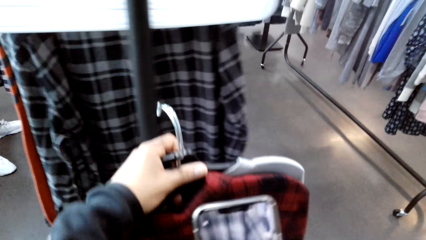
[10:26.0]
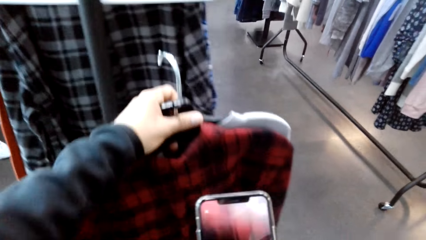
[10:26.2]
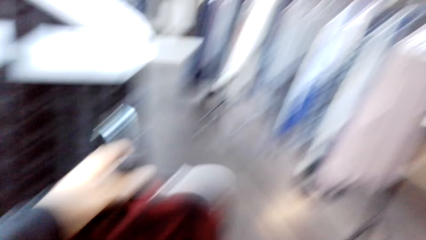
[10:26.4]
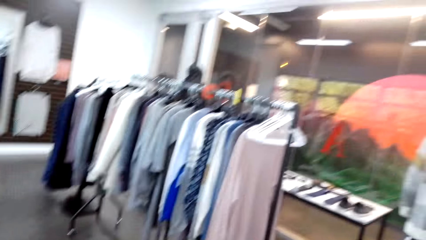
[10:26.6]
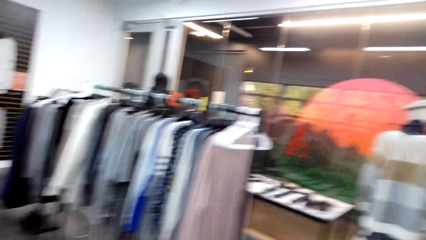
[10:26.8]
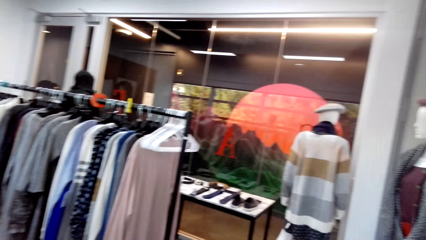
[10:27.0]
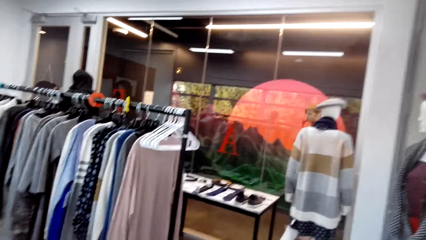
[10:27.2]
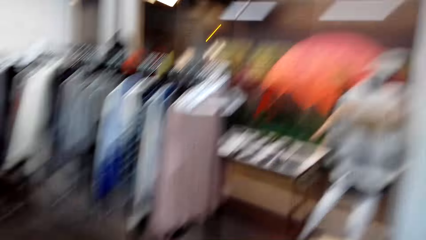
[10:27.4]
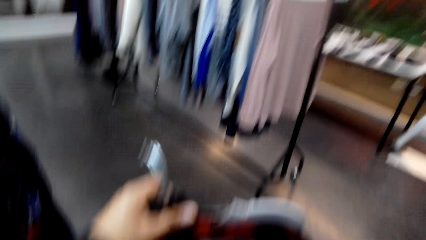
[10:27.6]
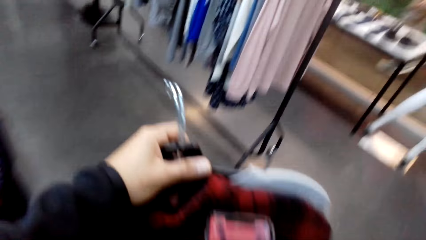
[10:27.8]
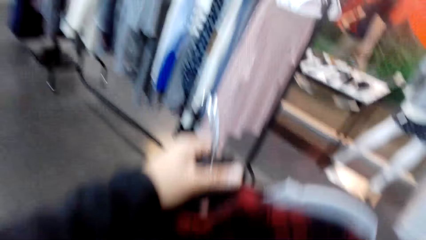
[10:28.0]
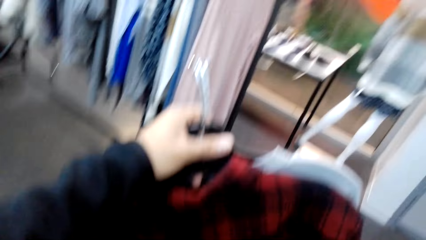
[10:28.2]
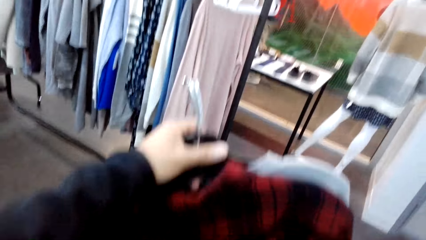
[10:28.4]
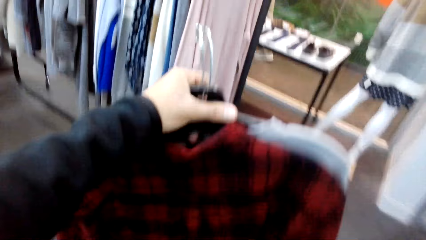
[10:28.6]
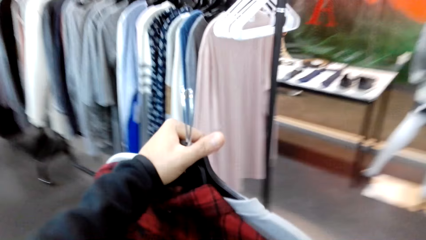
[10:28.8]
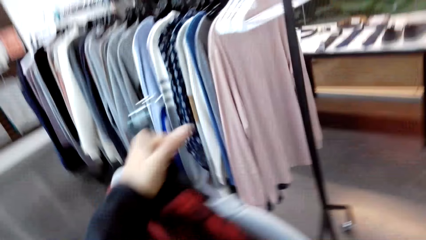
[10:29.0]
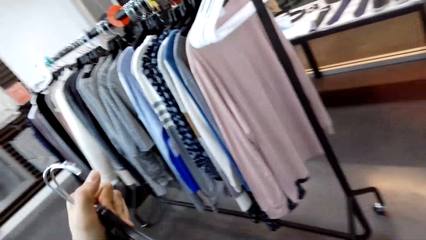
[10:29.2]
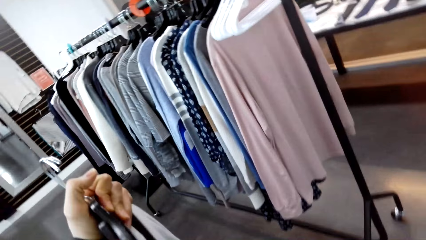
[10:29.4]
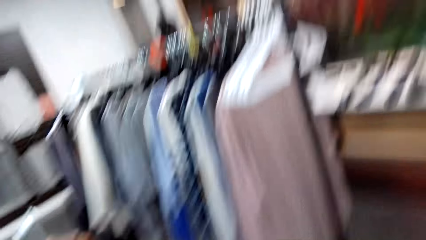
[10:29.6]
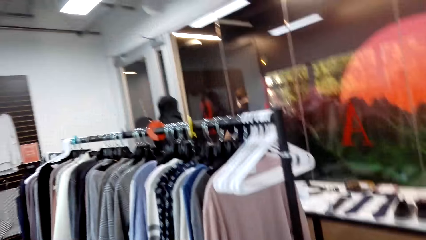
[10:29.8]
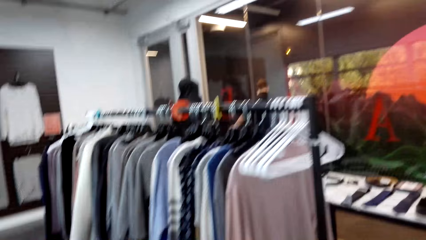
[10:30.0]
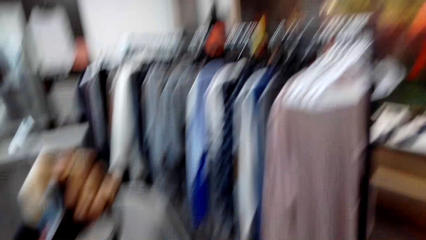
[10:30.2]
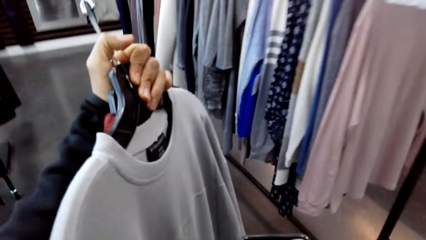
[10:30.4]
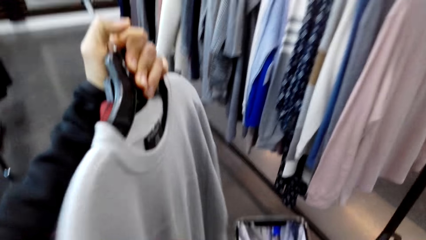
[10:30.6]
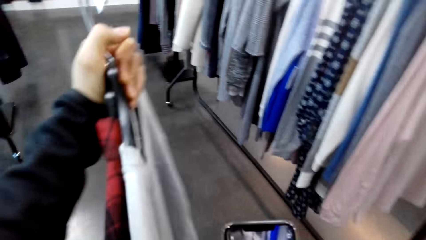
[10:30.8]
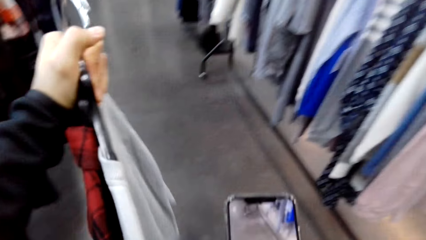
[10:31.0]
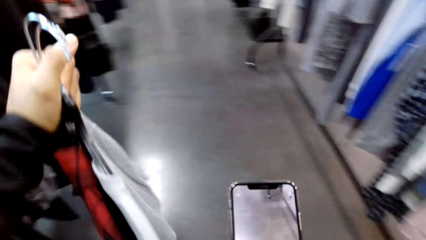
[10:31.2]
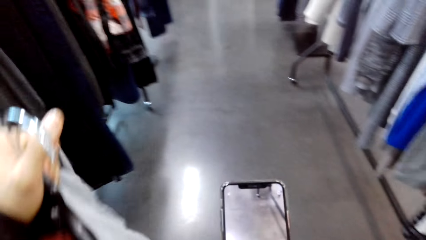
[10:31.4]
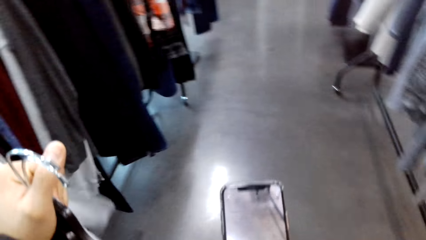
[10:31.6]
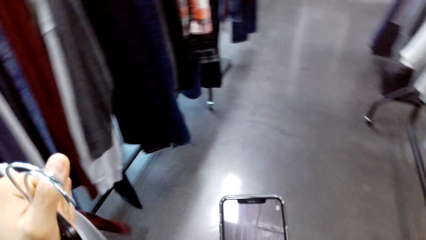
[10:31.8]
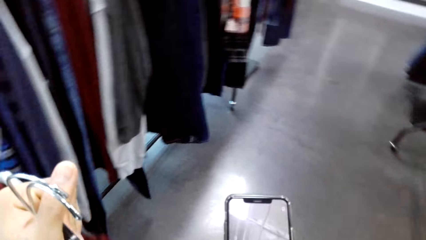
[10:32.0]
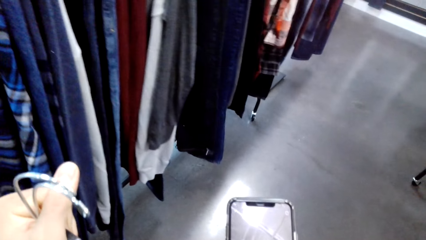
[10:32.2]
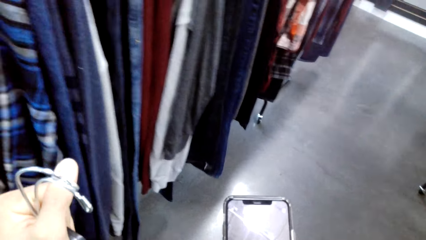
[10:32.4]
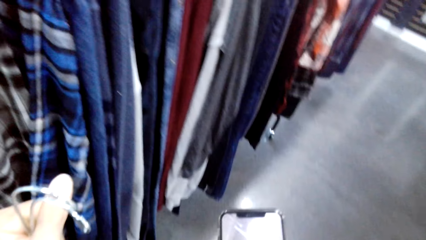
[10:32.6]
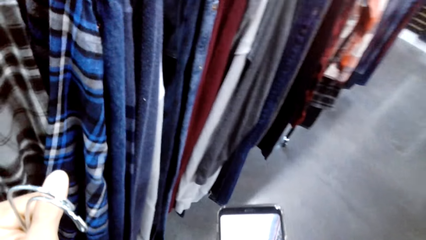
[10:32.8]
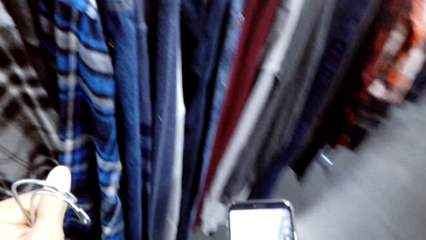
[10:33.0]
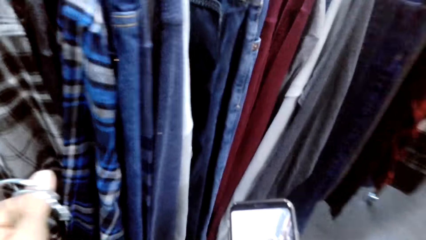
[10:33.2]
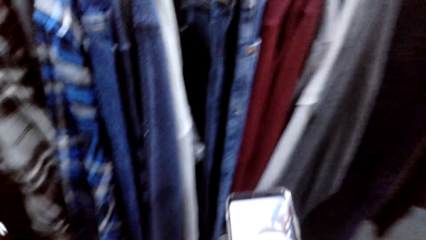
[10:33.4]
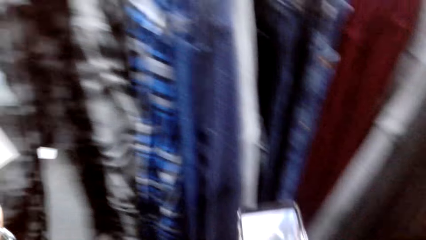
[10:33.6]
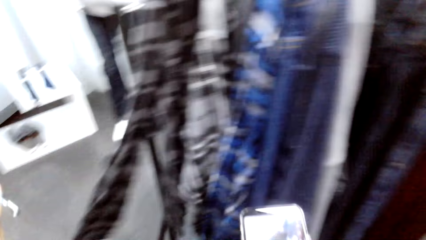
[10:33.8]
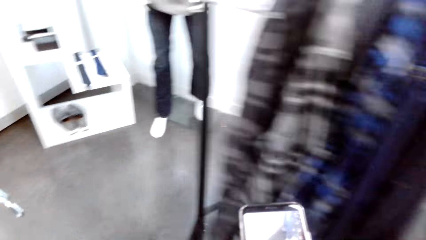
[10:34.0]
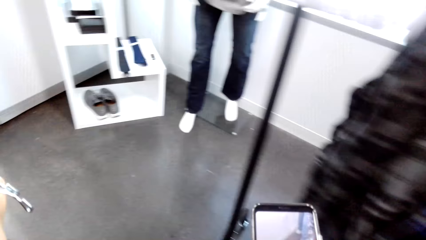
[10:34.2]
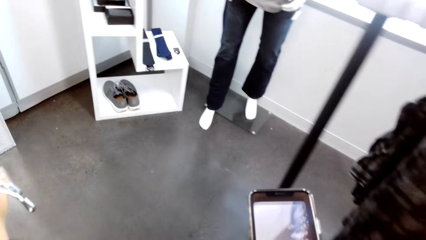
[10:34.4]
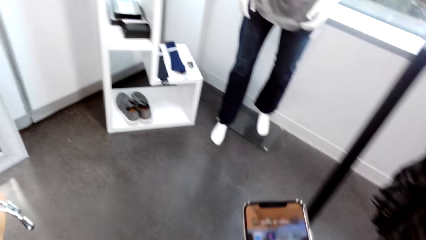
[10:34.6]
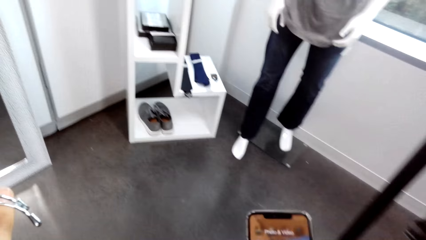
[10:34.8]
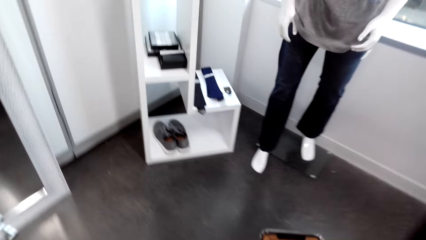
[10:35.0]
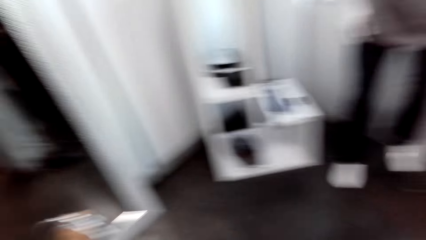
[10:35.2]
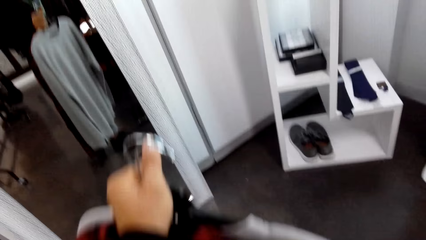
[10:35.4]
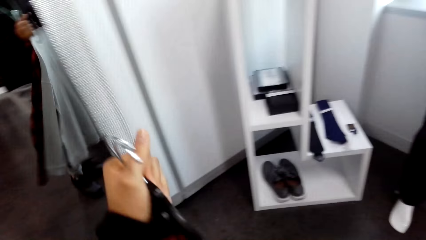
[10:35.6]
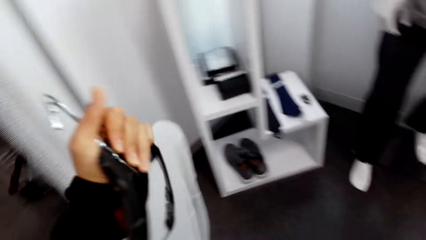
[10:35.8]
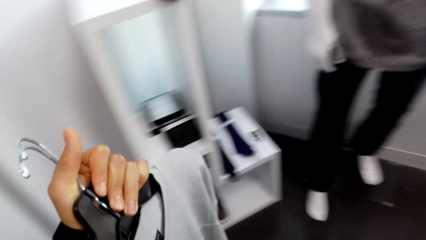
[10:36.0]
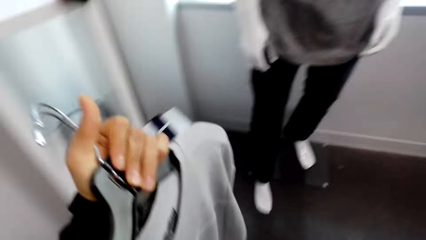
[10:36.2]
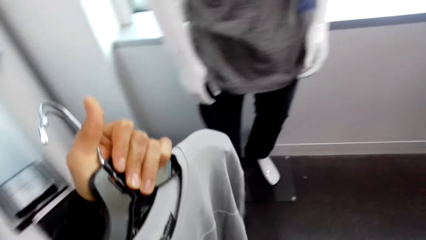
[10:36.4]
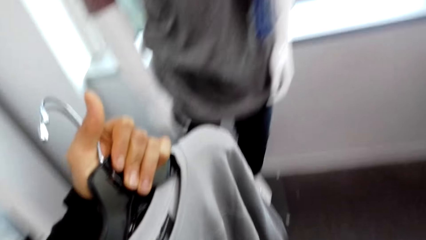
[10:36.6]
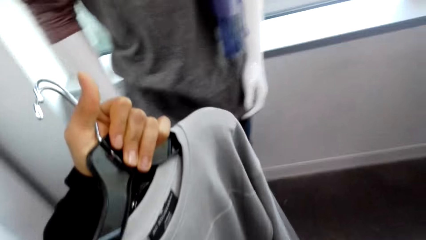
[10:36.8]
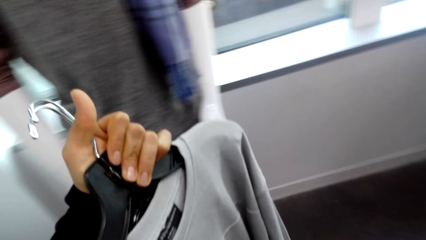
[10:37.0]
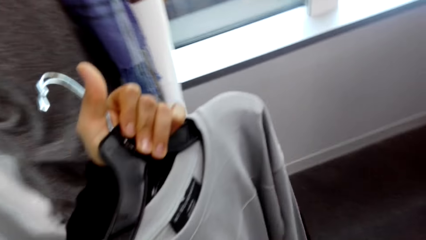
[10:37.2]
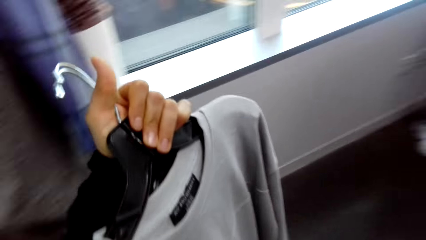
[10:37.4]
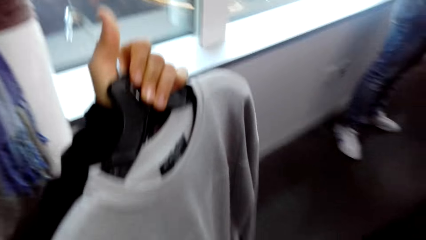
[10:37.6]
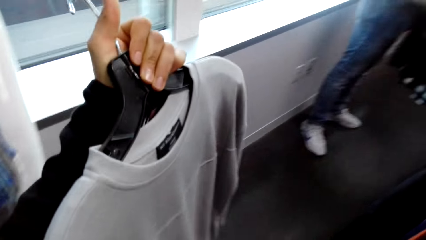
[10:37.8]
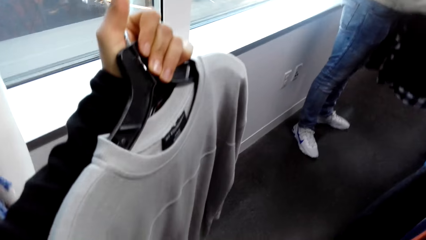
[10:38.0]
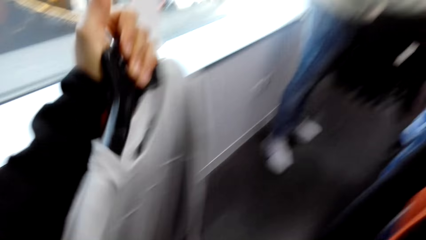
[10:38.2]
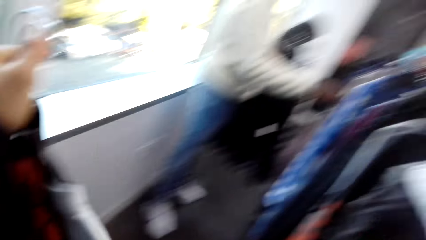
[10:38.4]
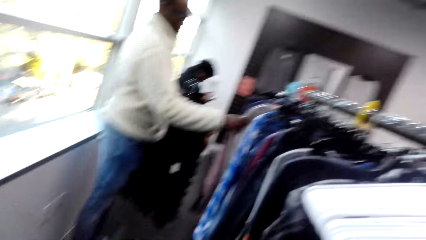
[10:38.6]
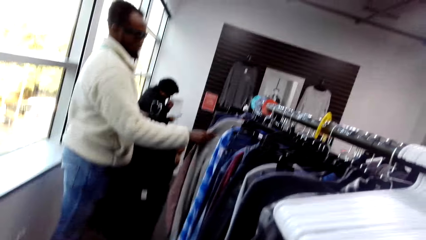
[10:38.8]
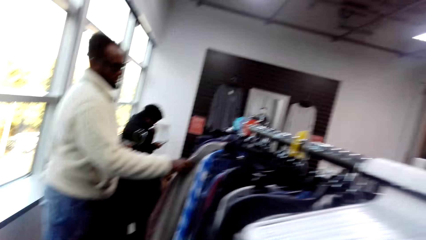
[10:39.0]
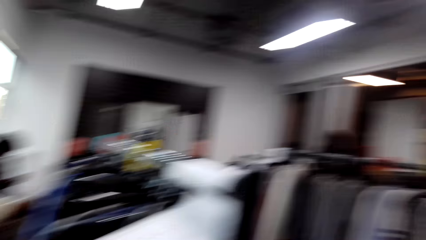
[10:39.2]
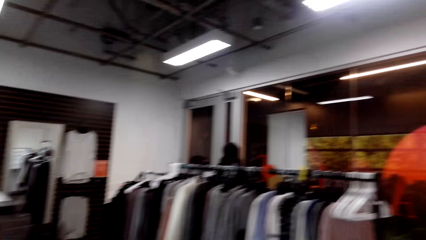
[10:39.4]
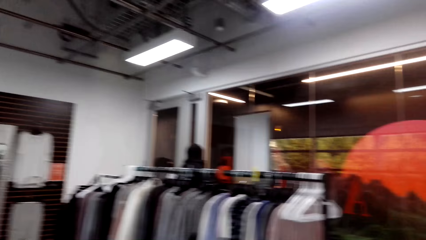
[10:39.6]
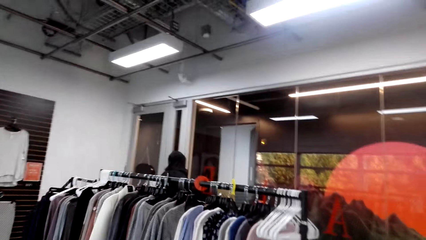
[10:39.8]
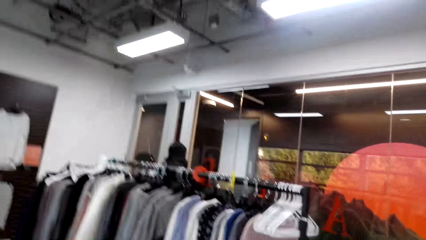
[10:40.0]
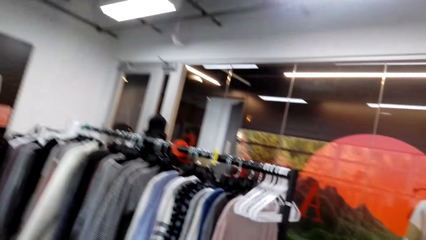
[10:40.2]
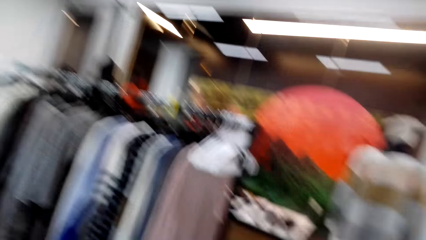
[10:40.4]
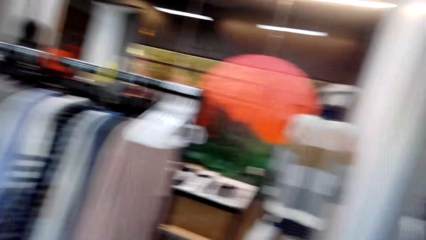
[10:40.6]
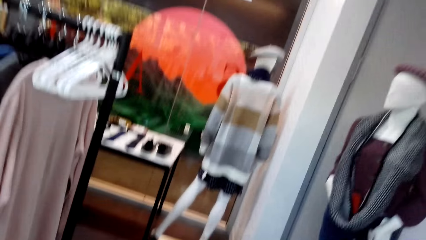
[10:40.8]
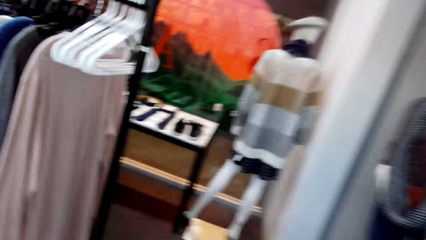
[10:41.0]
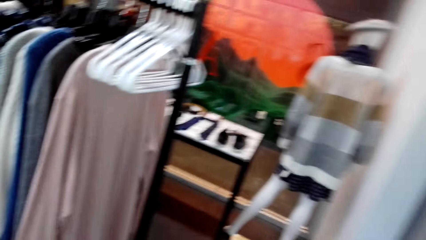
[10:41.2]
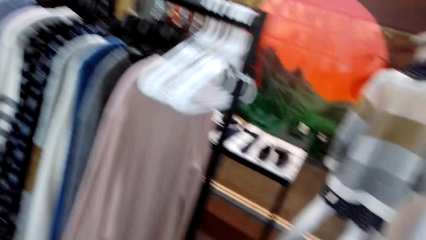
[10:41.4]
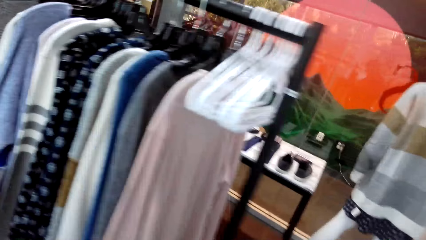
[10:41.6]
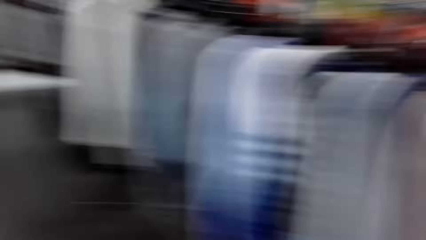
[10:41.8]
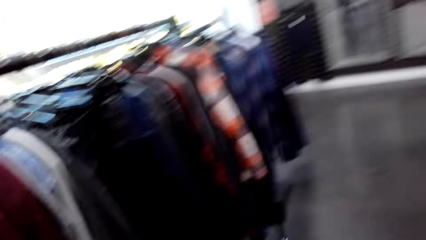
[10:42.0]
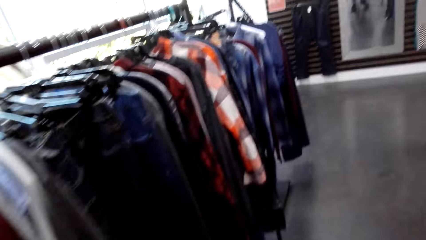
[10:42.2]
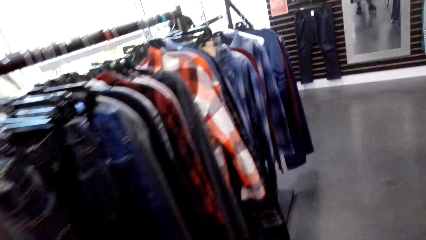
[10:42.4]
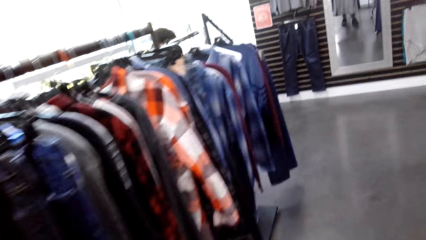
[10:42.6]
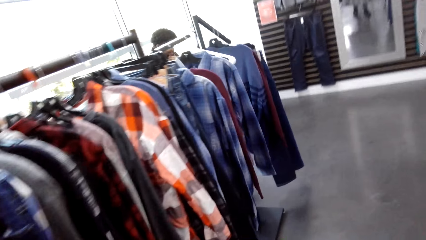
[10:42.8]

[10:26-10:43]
The camera wearer moves around.
